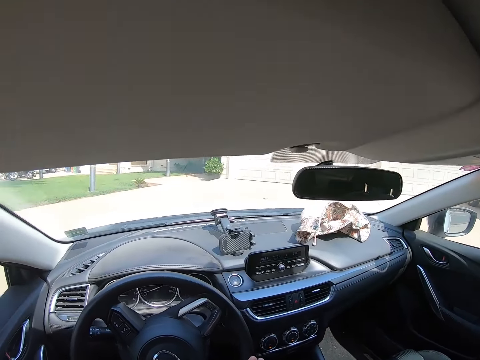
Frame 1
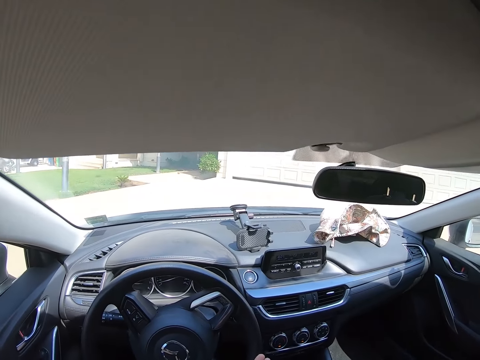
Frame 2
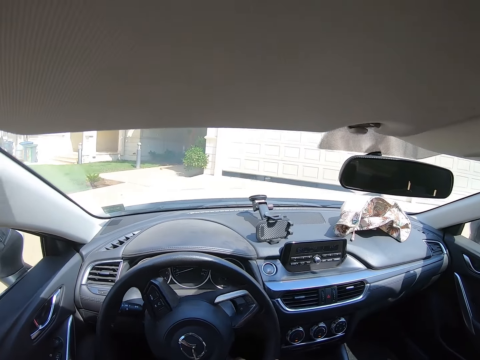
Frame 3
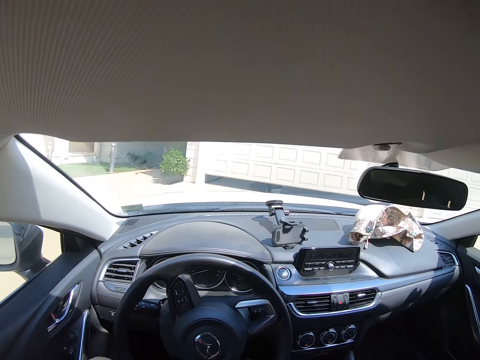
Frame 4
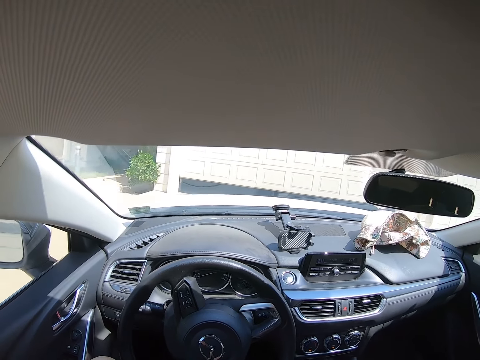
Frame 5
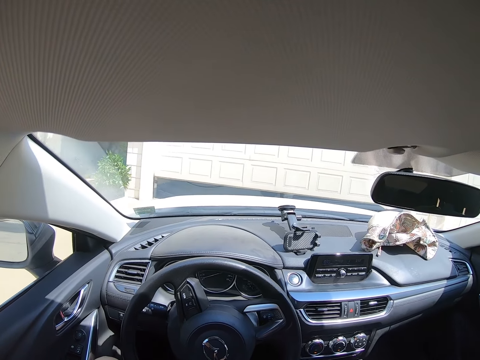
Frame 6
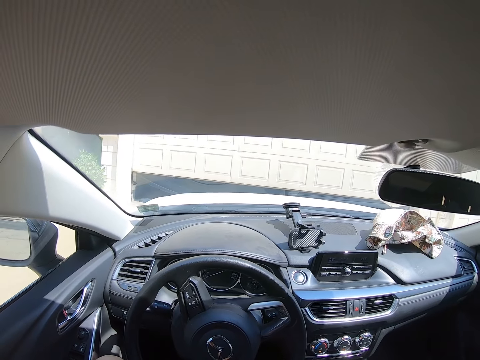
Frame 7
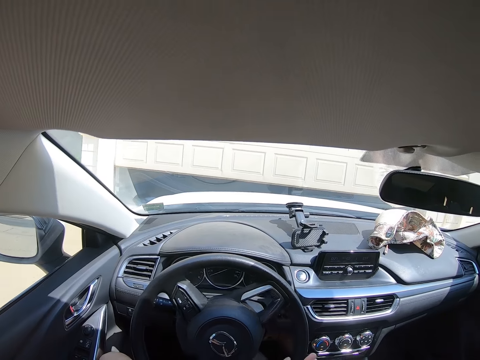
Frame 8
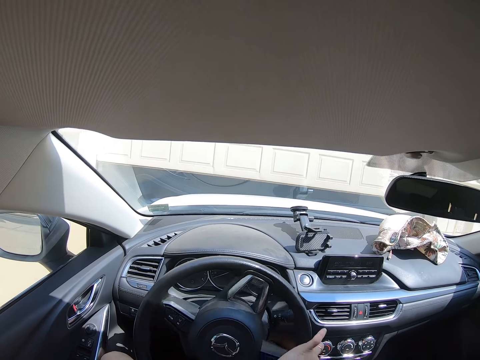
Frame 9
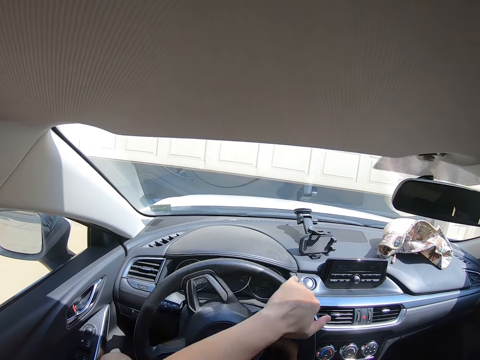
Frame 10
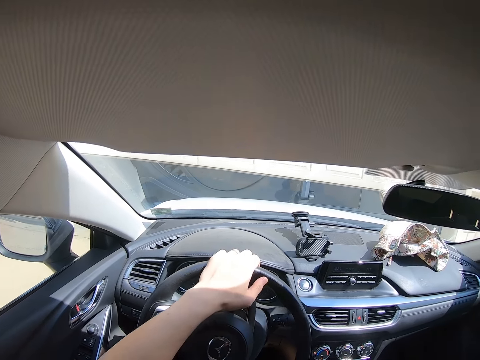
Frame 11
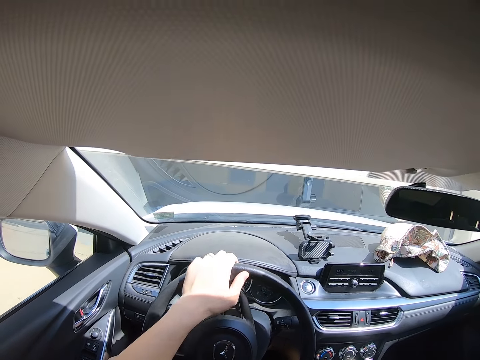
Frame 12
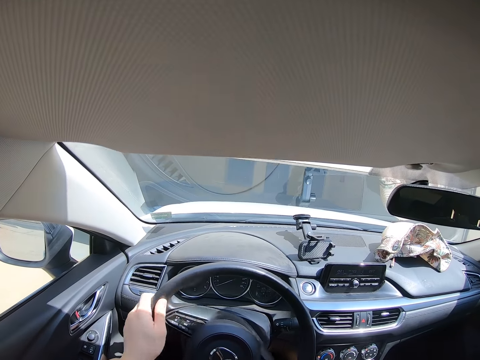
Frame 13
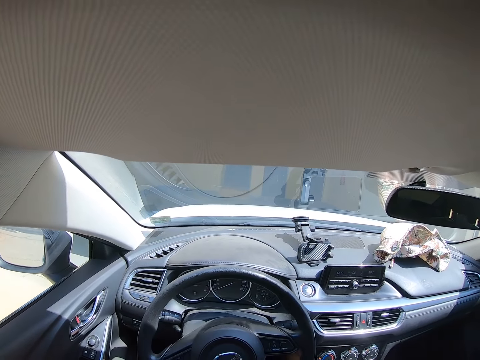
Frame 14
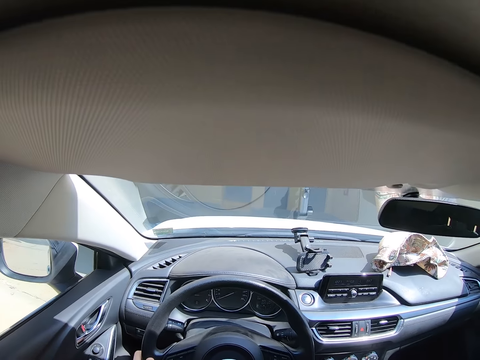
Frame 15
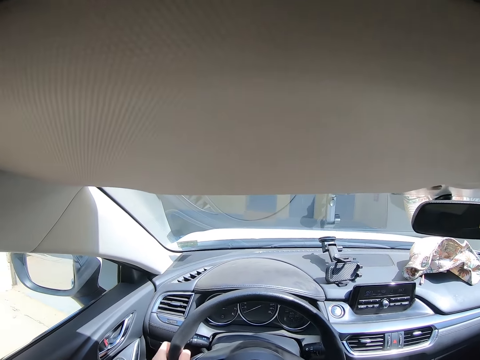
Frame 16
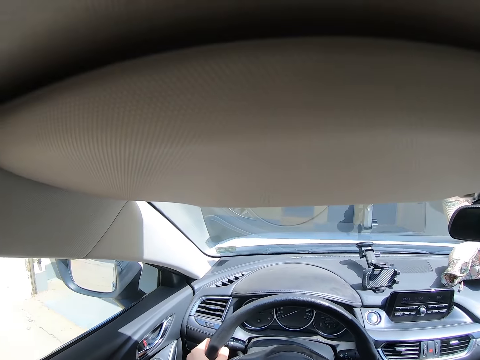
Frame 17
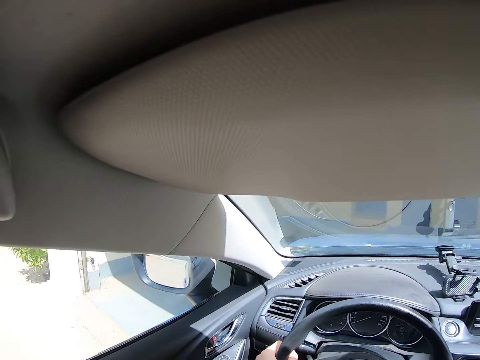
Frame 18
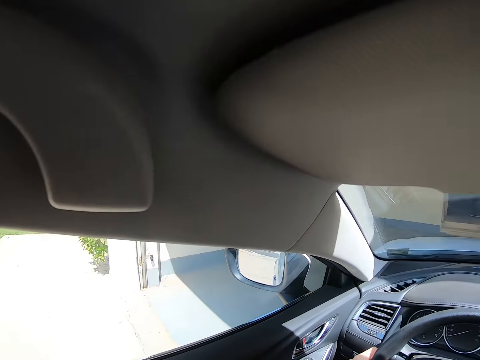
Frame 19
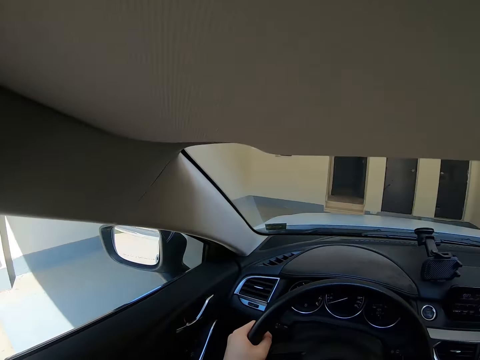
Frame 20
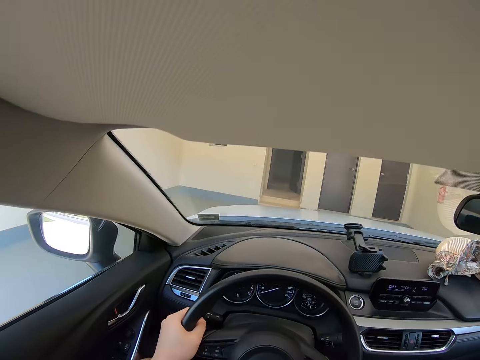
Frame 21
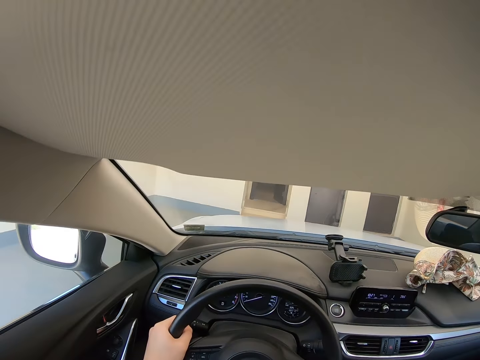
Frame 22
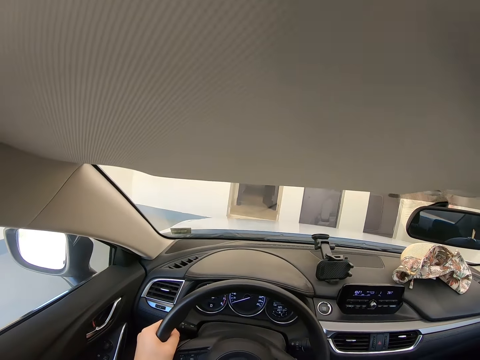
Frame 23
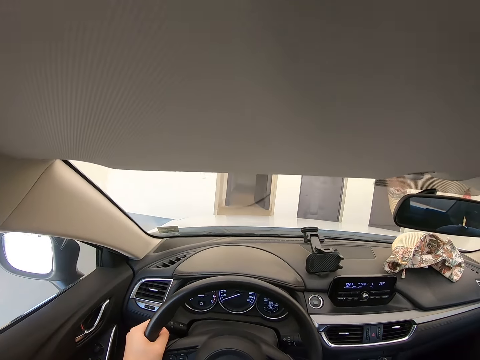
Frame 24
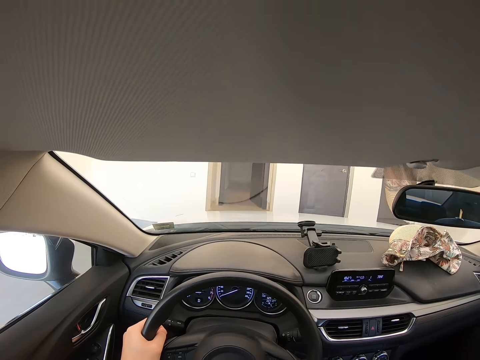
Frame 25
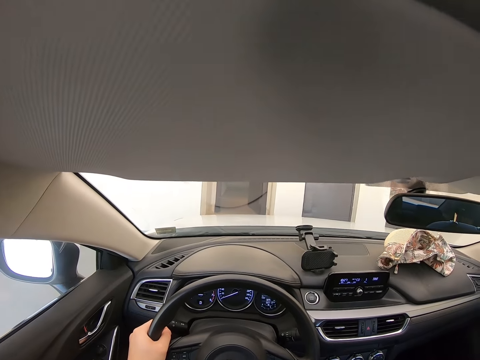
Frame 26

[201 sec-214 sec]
The camera wearer enters the car into the garage.

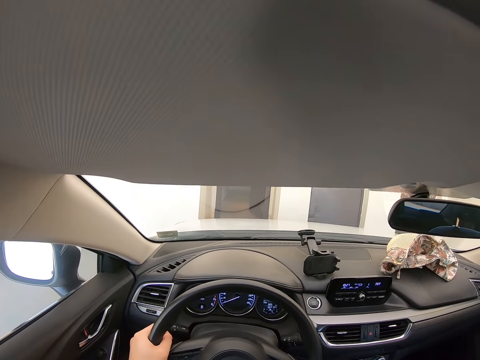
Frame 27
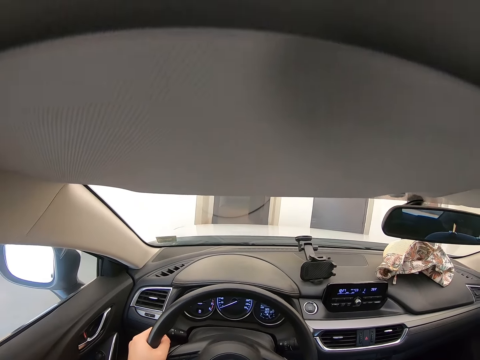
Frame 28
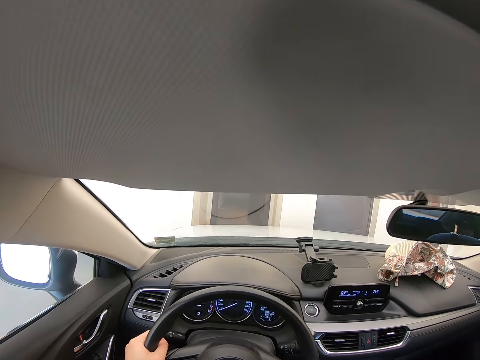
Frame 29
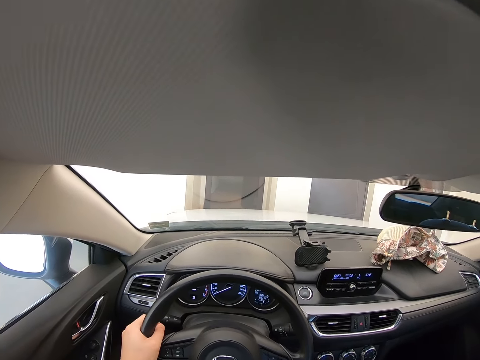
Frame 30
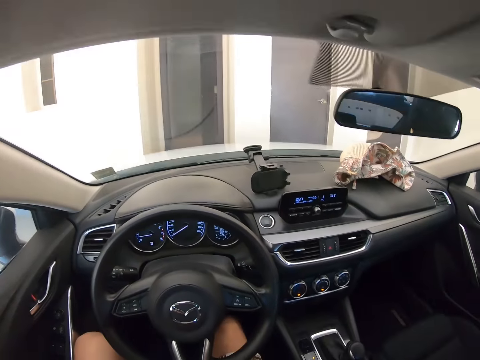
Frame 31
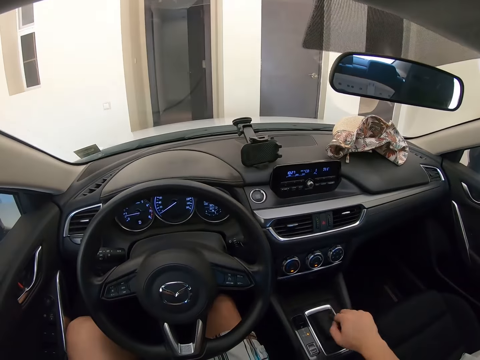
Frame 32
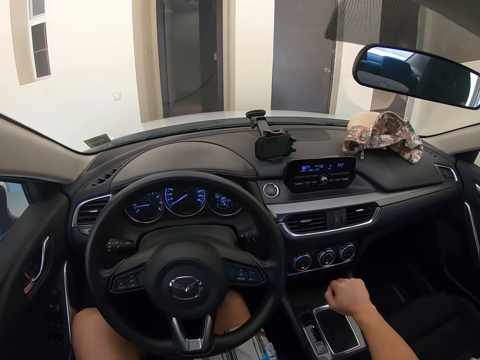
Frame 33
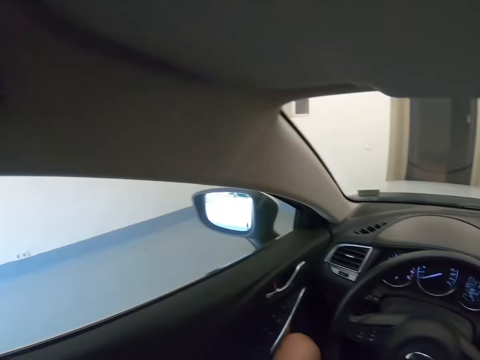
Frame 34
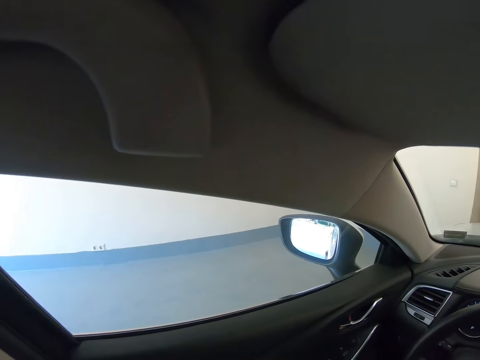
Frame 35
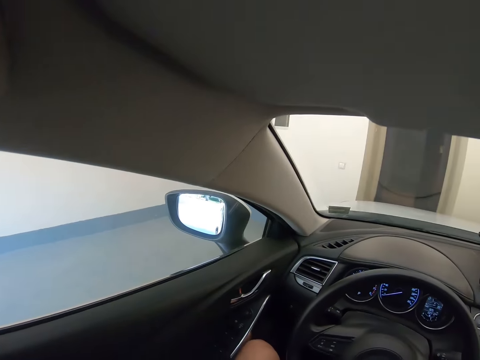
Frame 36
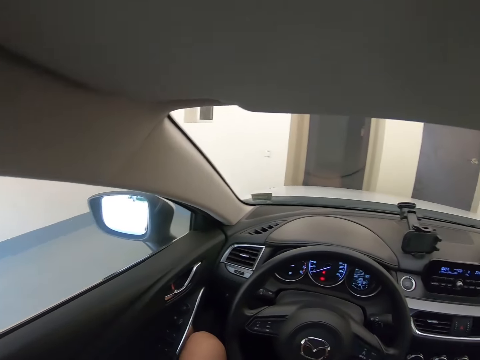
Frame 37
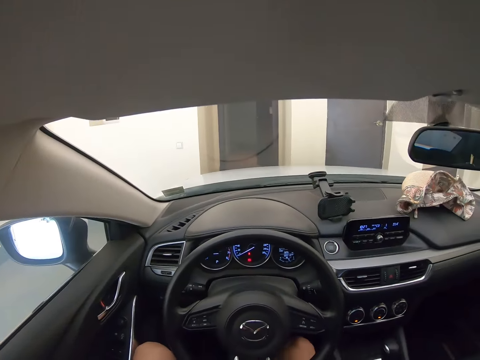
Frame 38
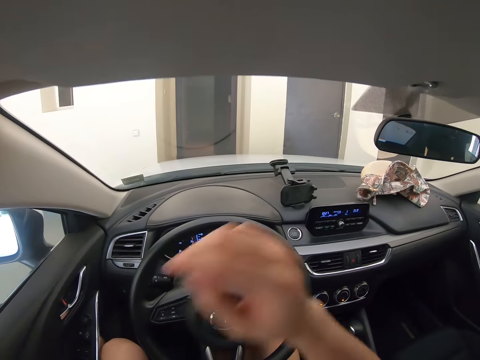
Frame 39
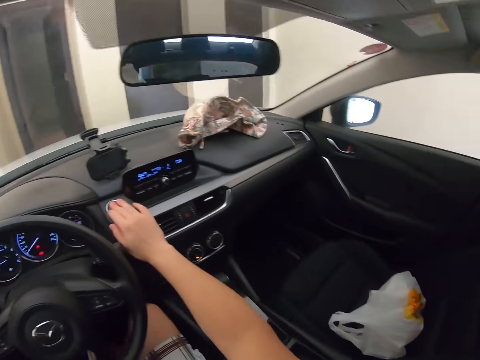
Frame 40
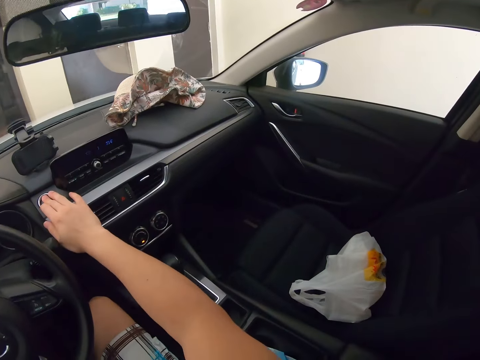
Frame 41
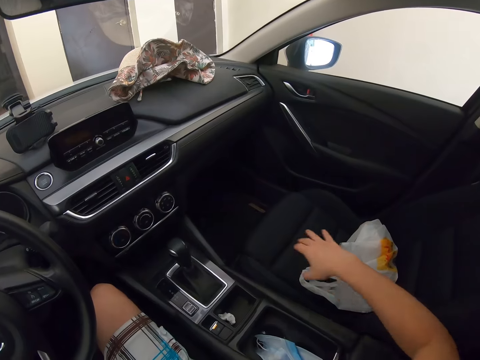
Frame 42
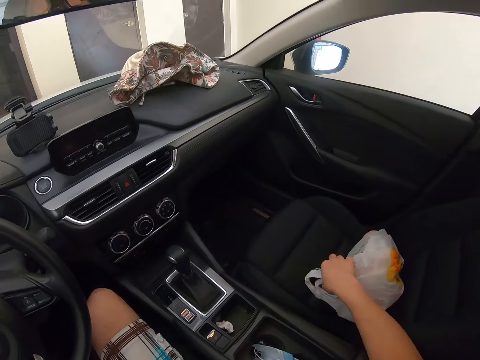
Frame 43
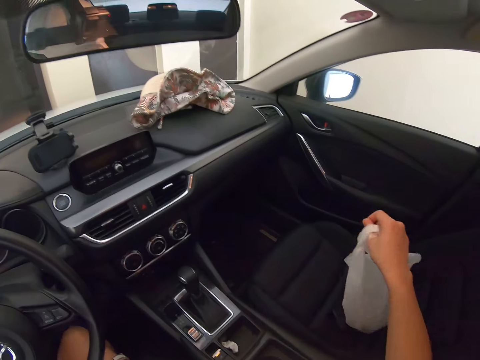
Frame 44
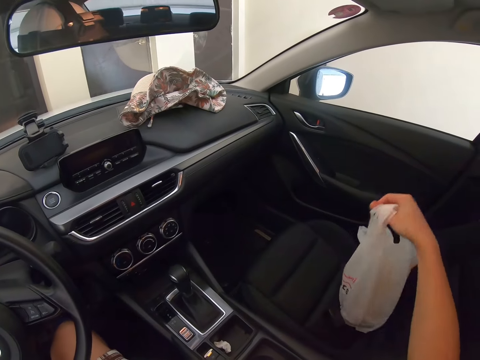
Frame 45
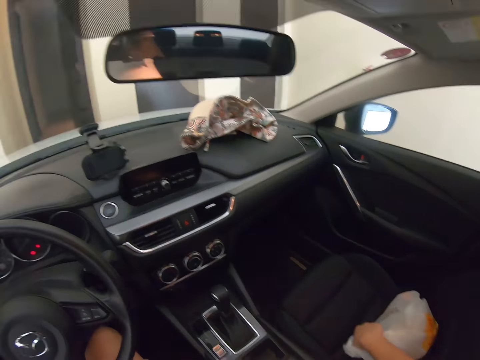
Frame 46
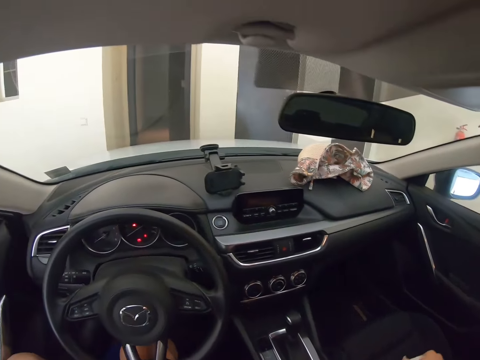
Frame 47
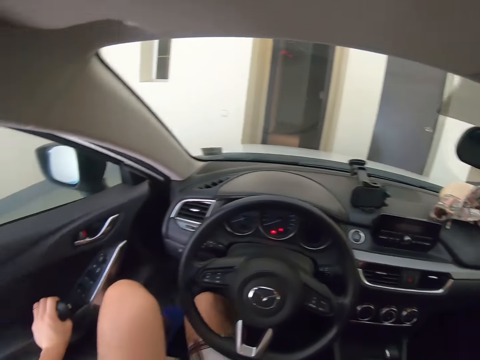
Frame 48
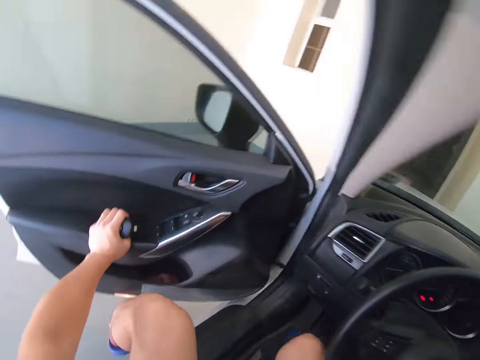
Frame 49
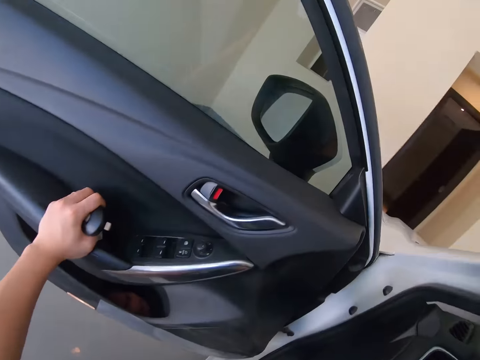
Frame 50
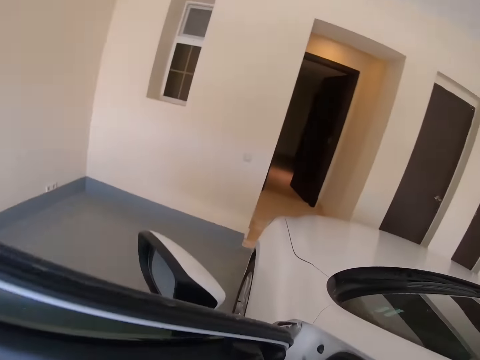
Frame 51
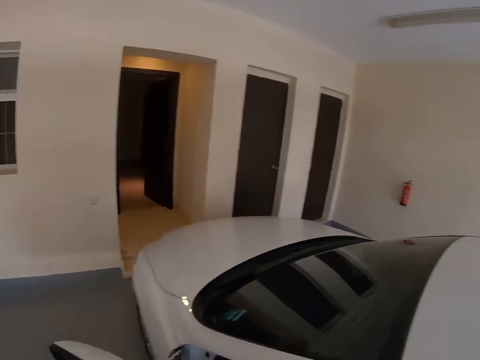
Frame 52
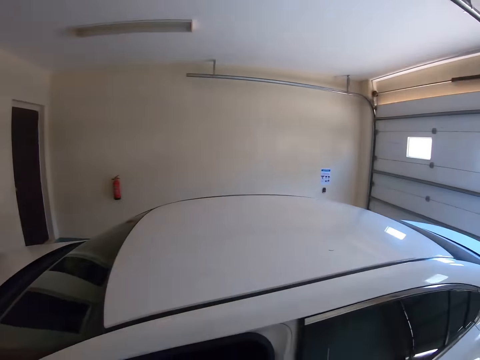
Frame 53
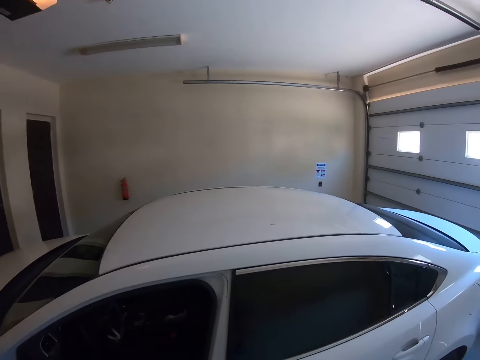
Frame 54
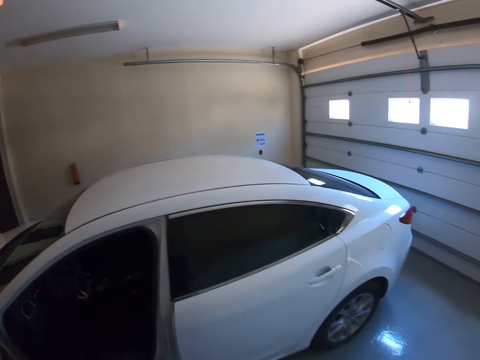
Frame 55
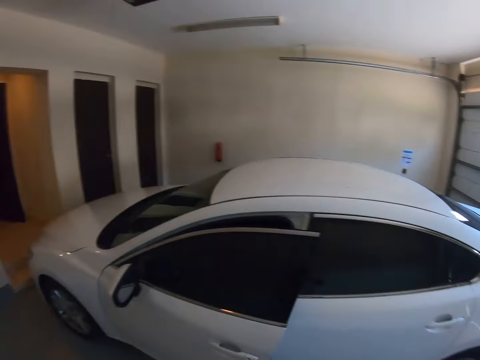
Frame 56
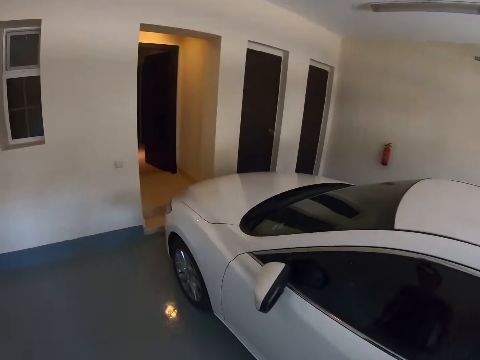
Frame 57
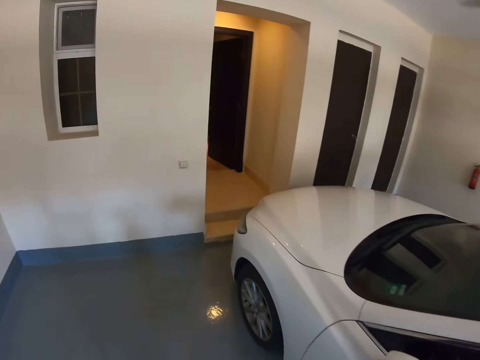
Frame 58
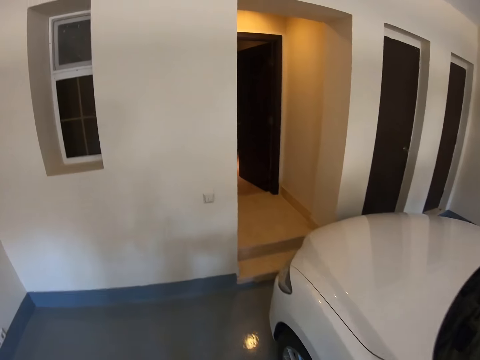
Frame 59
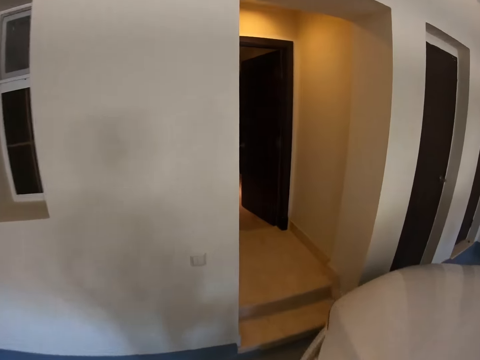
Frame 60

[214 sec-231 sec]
The camera wearer stops driving. They adjust the handbrake. They press the button inside the car. They pick up the polythene bag from the car seat. They touch the carry paper. They open the car door. They get out from the car.
